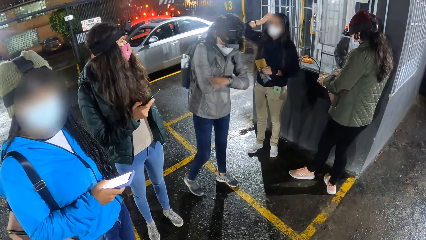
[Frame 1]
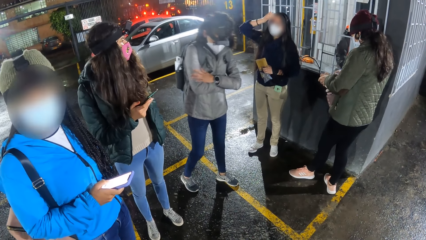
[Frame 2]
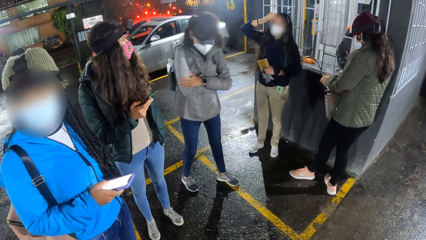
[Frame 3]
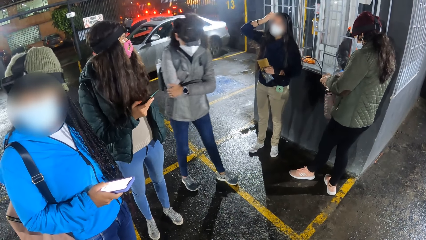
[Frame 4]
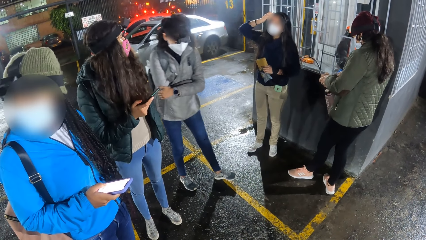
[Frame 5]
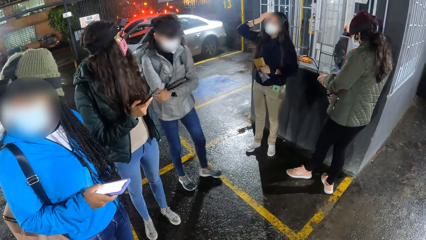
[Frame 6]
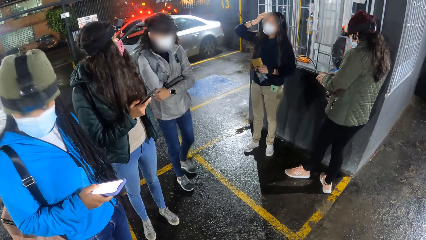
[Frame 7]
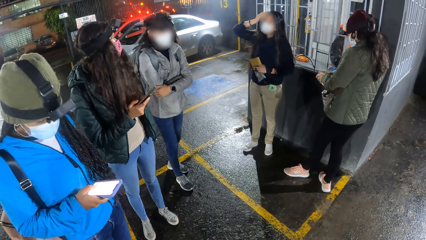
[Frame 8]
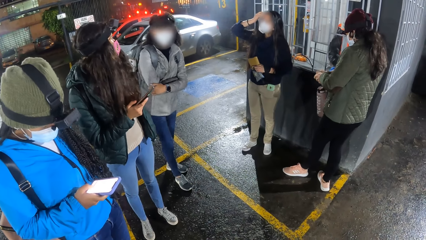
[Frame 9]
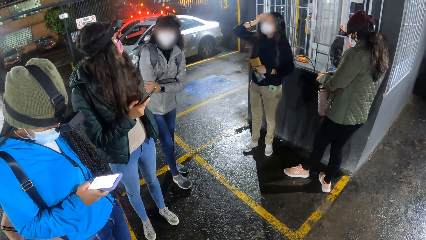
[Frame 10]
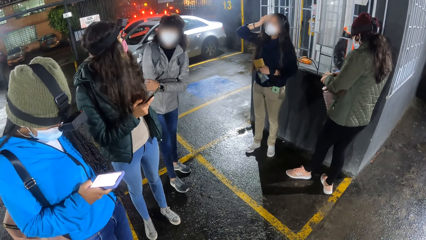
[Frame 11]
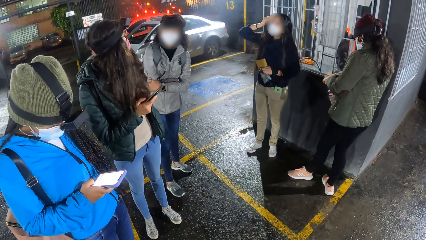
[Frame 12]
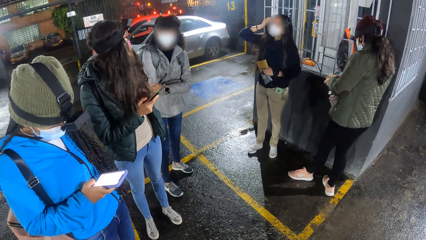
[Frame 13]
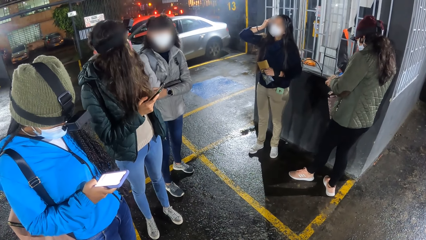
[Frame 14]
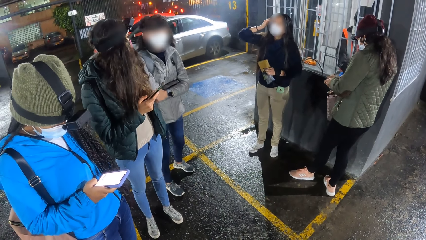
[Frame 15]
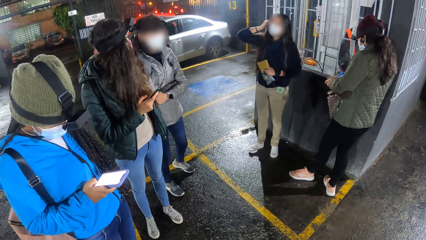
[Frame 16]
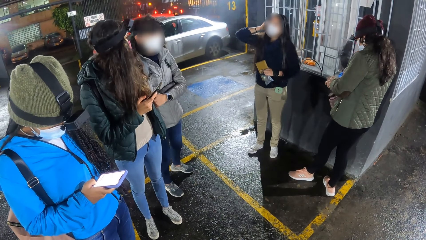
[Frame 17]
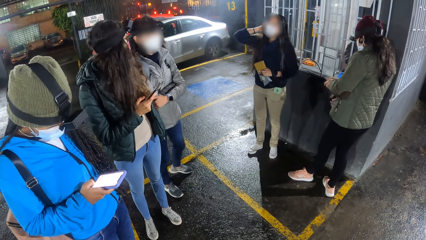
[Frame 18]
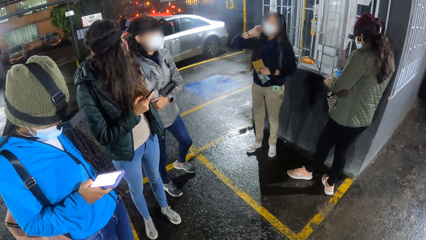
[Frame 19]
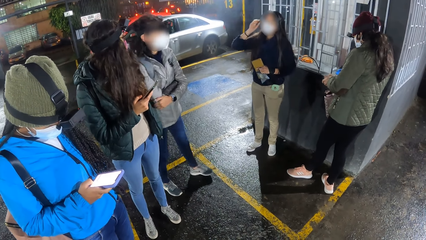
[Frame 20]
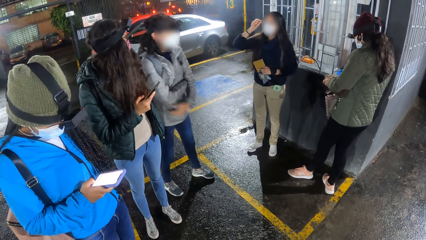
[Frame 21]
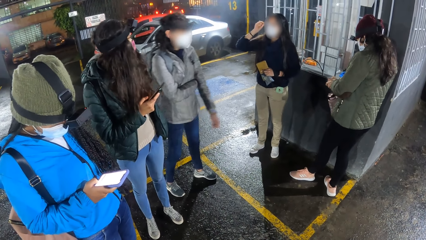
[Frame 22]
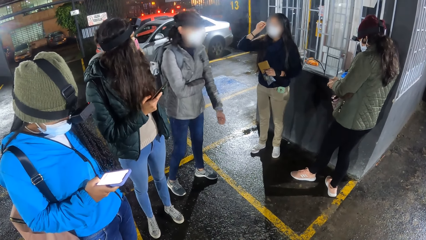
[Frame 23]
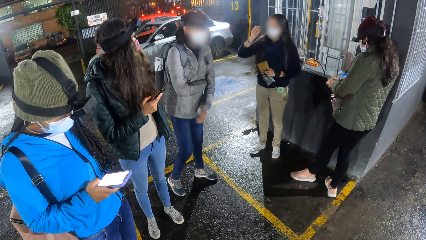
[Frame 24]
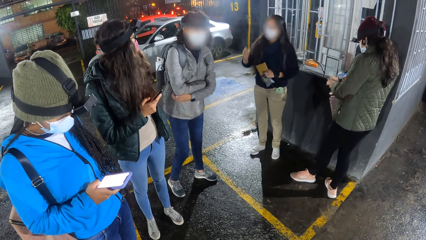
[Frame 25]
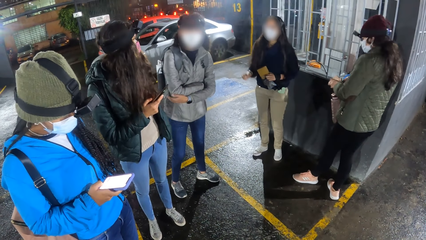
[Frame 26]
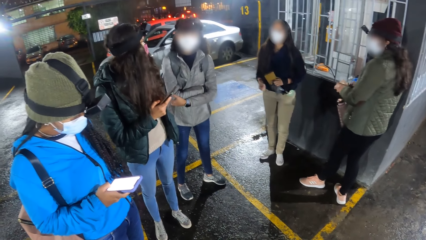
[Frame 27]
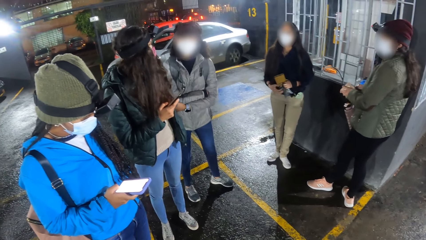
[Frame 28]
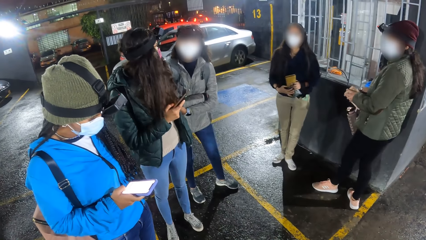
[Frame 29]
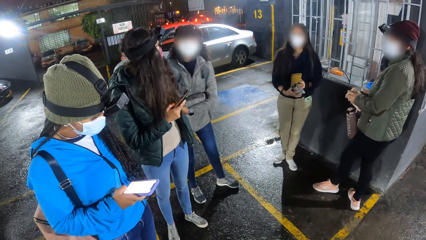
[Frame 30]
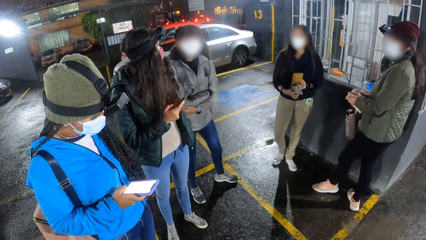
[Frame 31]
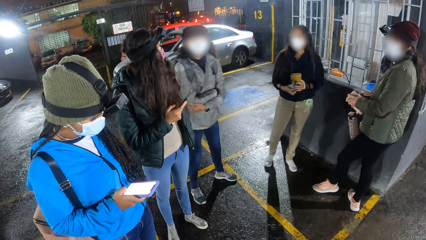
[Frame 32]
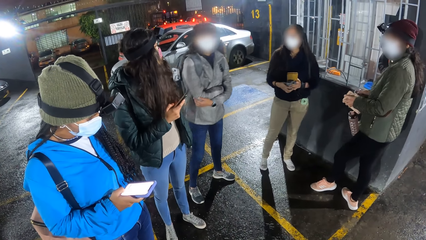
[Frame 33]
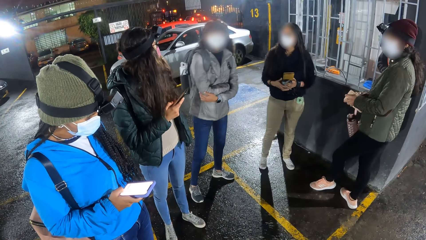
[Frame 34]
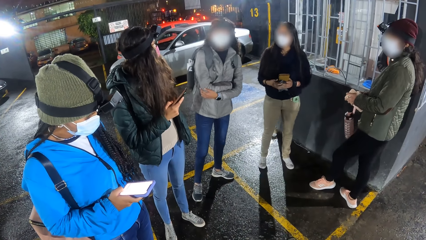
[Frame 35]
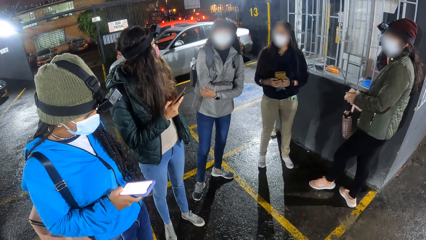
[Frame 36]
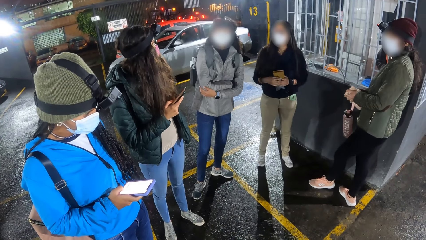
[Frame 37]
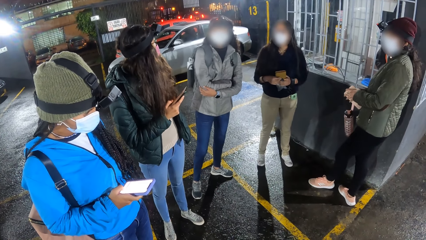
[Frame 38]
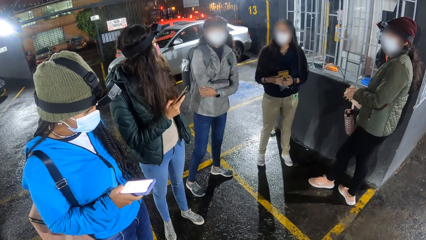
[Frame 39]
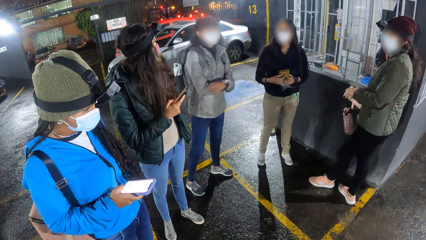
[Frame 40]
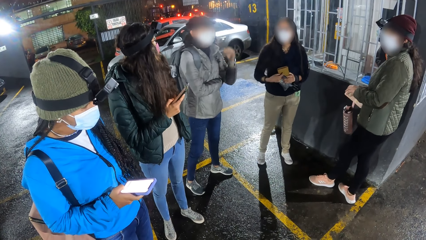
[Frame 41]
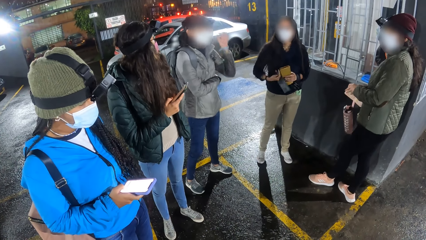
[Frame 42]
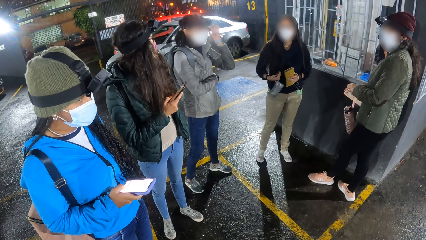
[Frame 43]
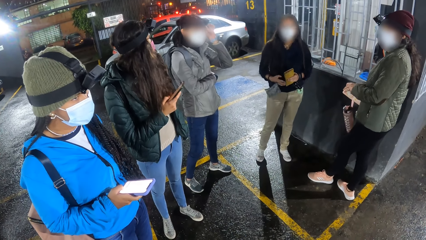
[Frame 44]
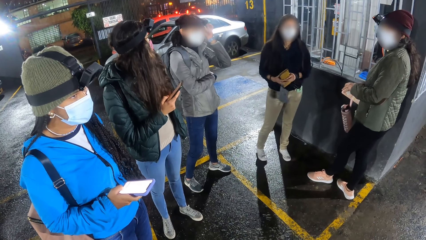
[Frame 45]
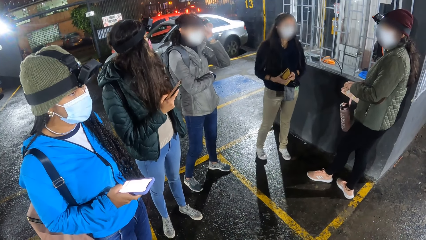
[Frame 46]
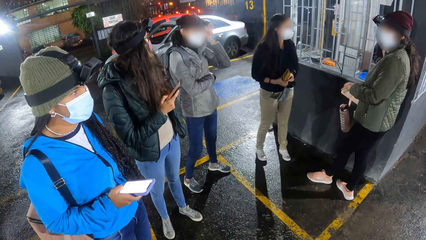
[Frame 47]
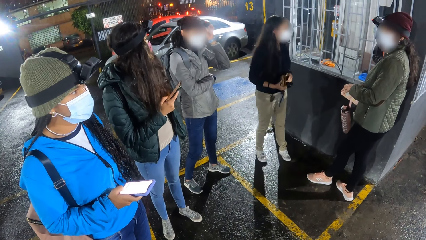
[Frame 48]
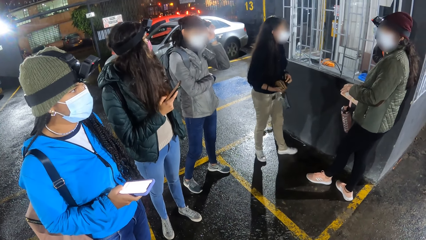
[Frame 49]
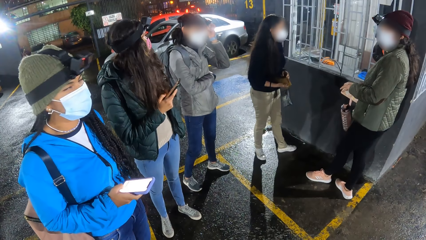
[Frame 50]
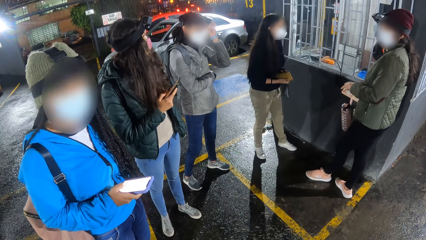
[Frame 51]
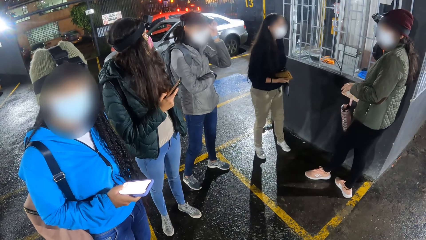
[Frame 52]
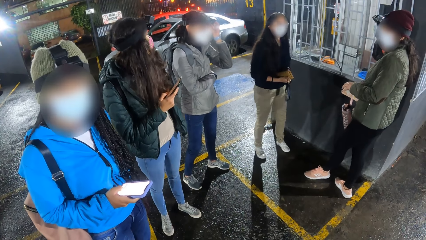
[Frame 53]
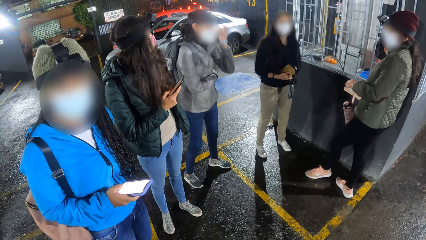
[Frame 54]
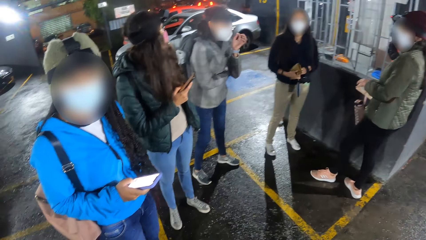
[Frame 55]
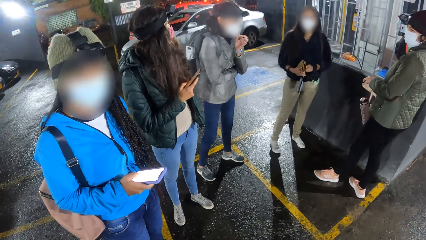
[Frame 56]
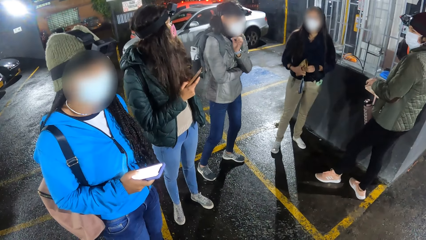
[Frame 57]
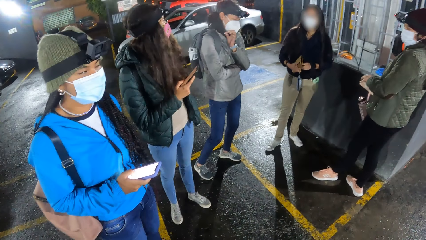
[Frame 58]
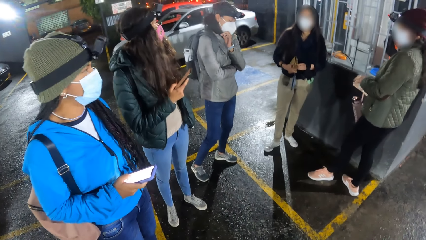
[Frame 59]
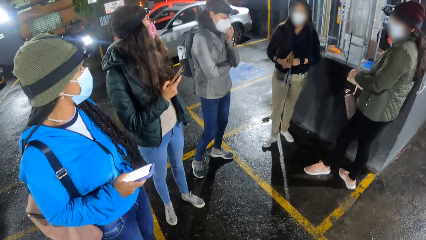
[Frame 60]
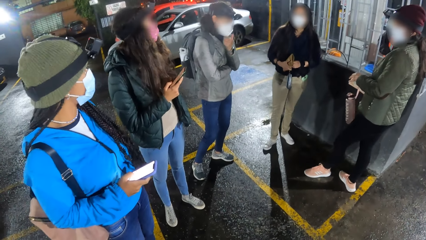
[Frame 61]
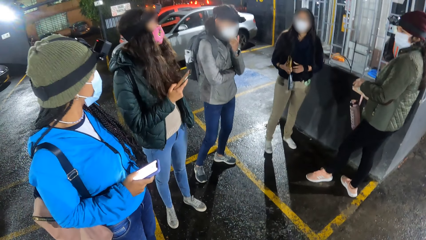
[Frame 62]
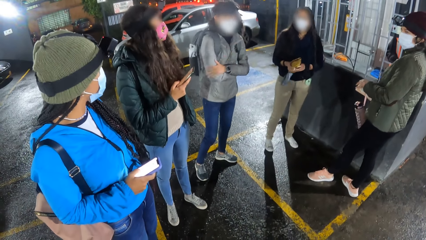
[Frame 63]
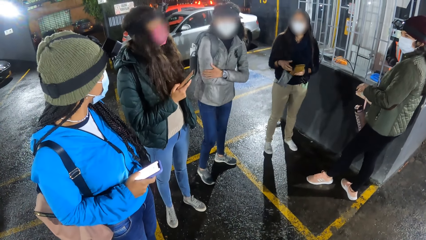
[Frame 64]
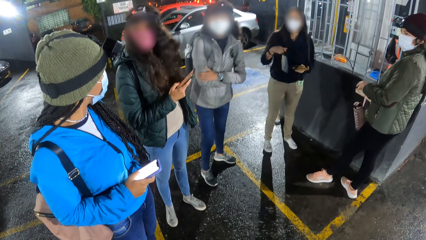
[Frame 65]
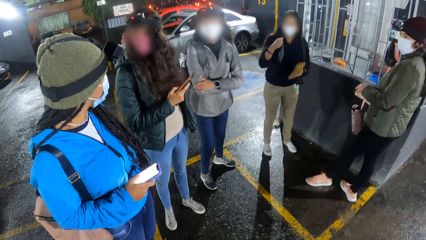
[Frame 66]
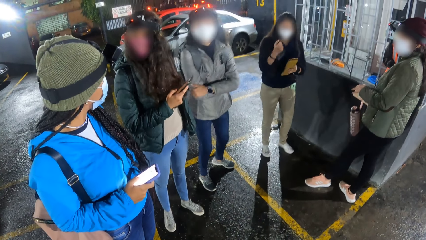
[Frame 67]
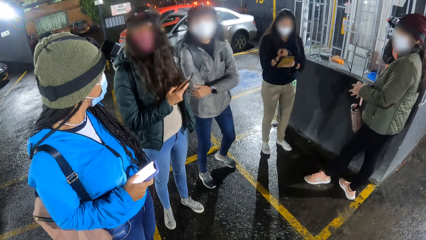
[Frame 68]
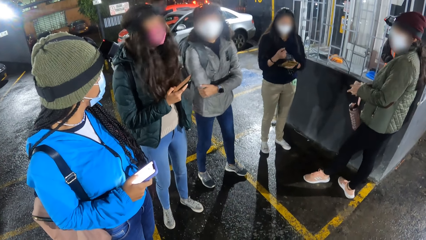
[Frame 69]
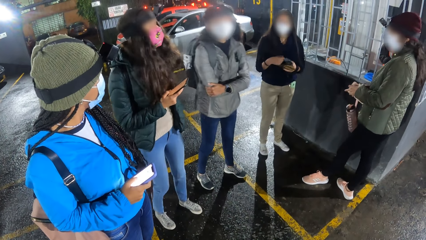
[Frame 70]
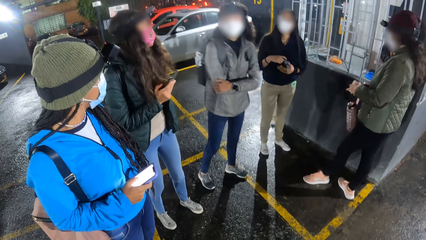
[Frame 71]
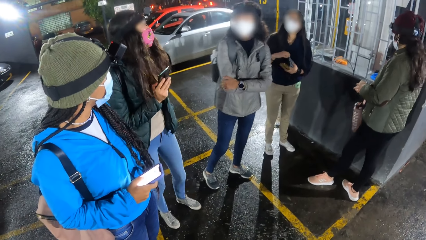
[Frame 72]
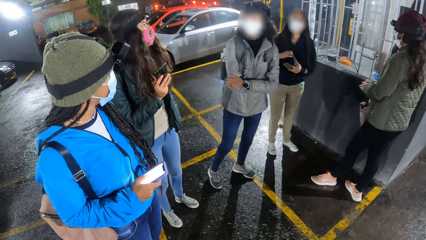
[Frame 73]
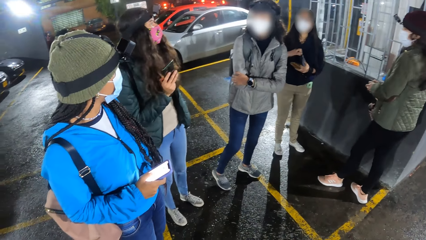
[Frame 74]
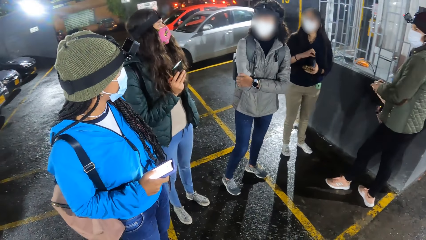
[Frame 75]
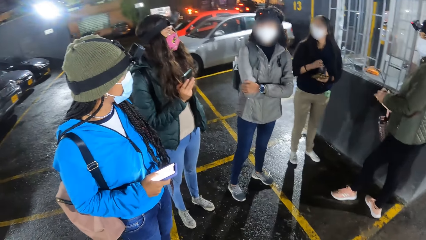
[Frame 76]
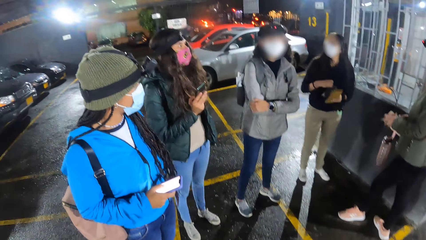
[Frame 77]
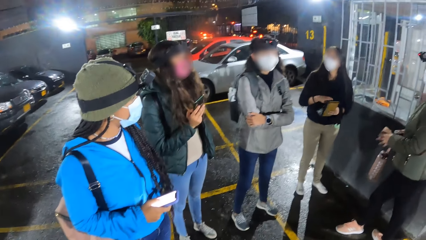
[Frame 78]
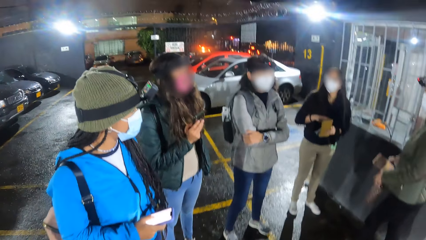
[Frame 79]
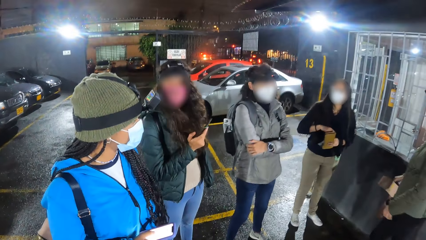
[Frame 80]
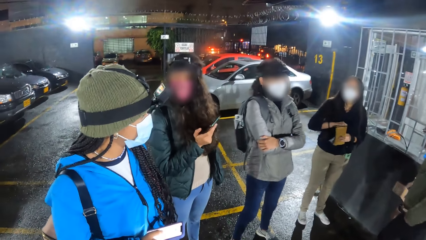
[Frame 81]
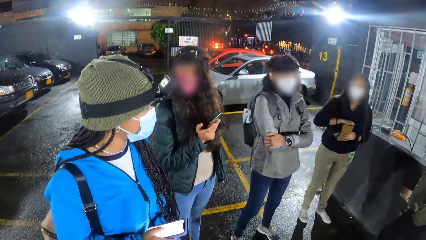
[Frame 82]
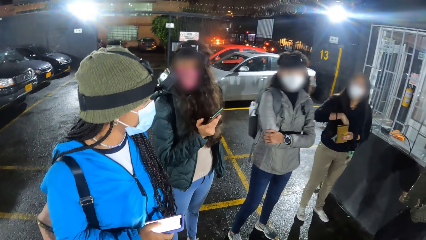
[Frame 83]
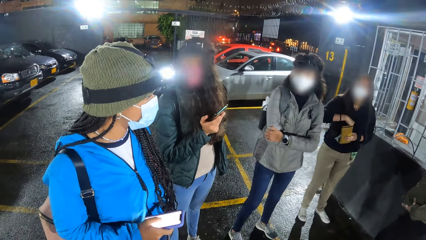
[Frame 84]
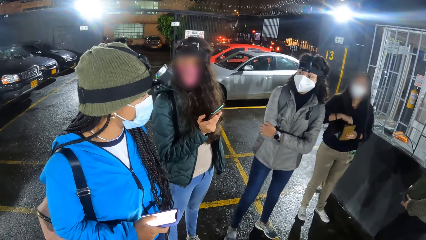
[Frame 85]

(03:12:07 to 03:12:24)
A woman adjusts the purses in both hands and wears a strap of a gray purse on a finger of her right hand. Another woman adjusts the camera on her head with her left hand. The first woman rearranges the purses in both hands.
